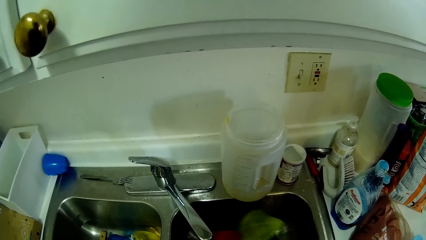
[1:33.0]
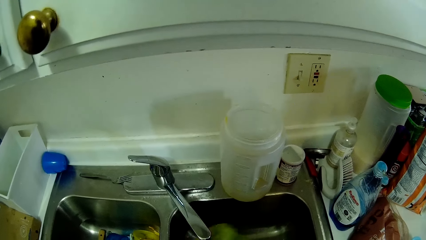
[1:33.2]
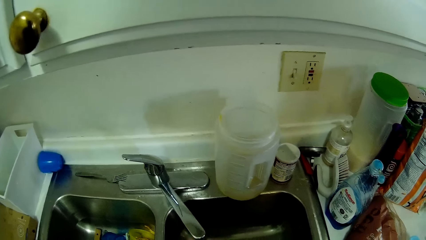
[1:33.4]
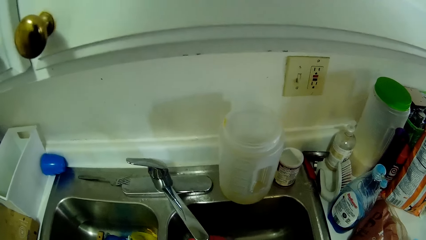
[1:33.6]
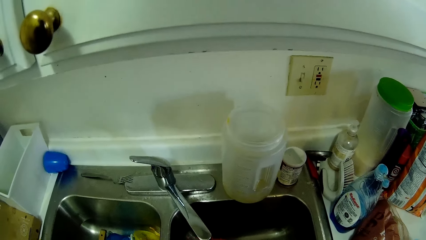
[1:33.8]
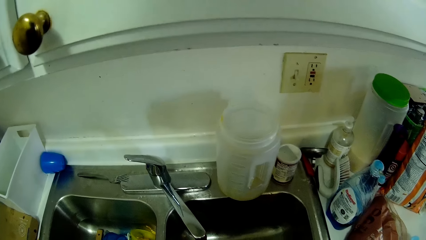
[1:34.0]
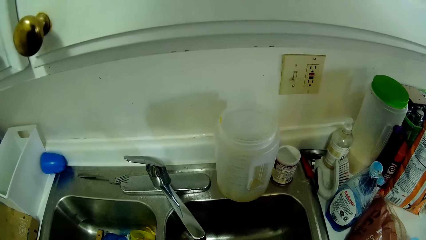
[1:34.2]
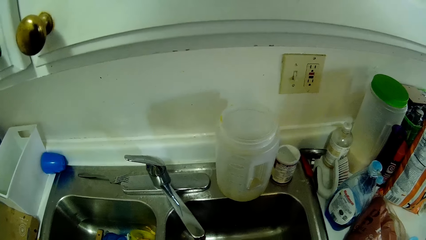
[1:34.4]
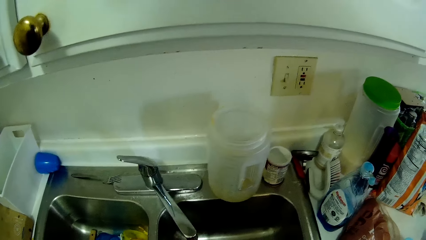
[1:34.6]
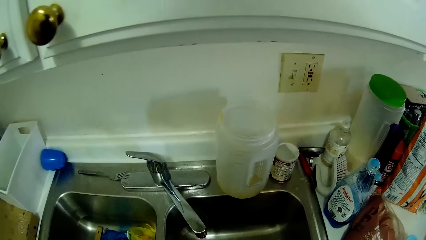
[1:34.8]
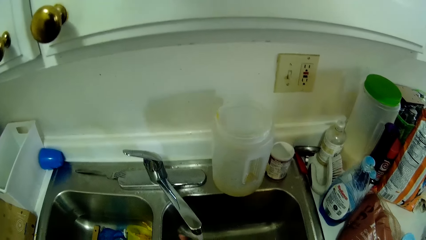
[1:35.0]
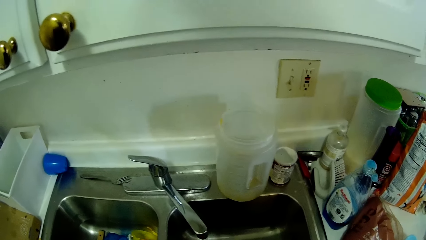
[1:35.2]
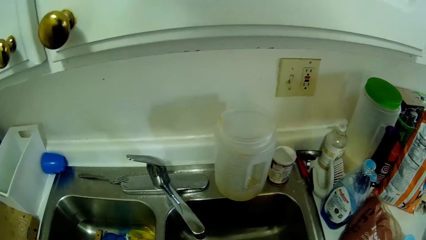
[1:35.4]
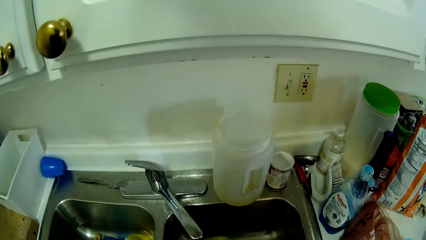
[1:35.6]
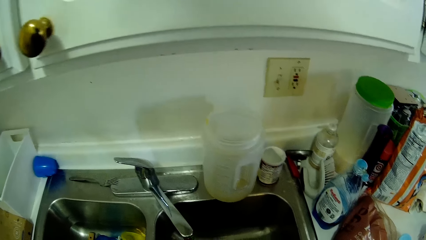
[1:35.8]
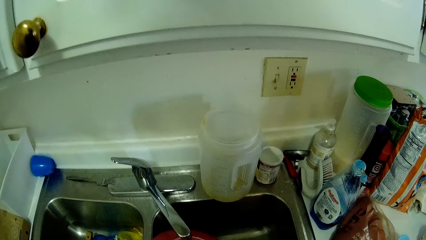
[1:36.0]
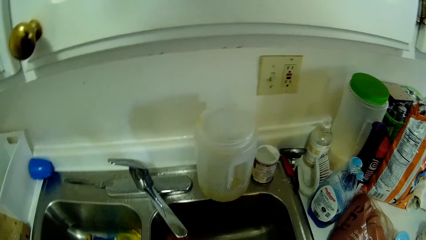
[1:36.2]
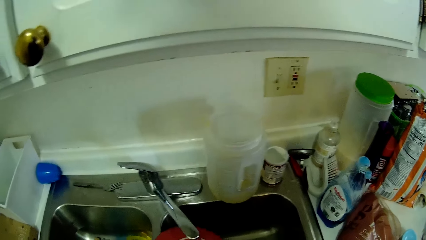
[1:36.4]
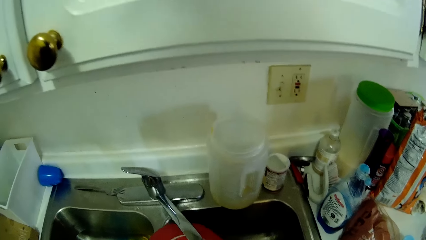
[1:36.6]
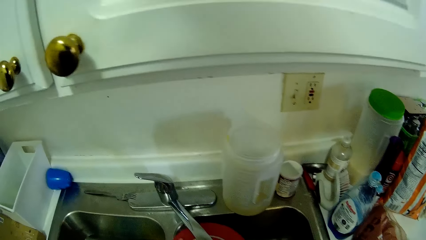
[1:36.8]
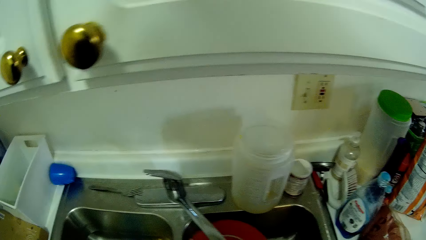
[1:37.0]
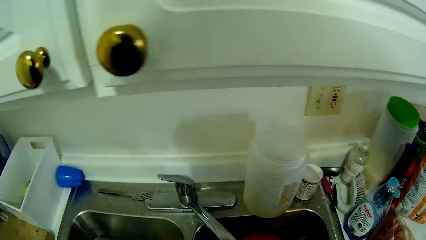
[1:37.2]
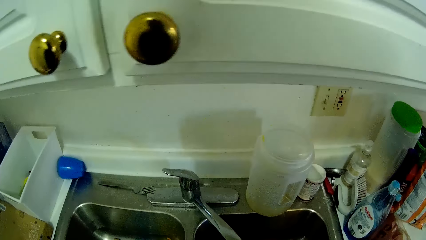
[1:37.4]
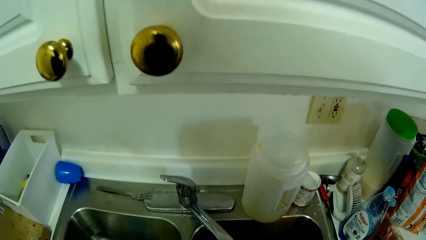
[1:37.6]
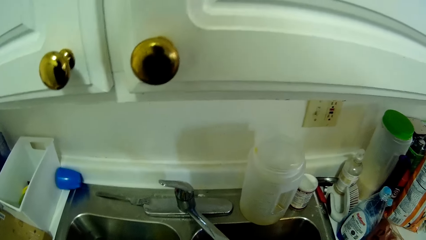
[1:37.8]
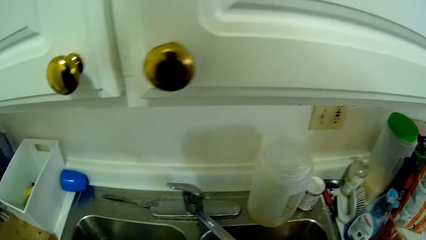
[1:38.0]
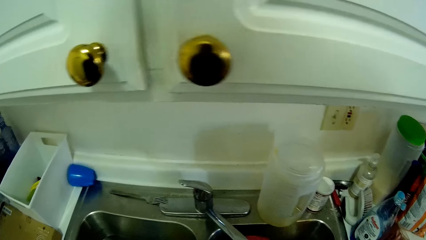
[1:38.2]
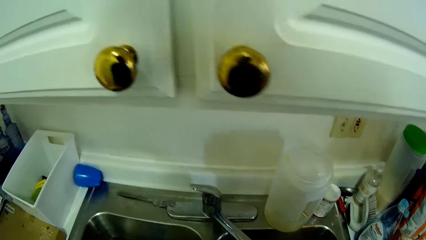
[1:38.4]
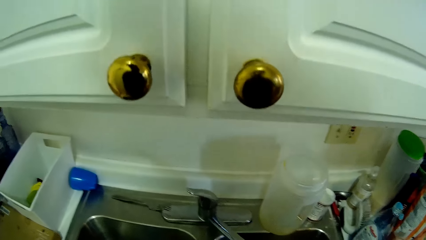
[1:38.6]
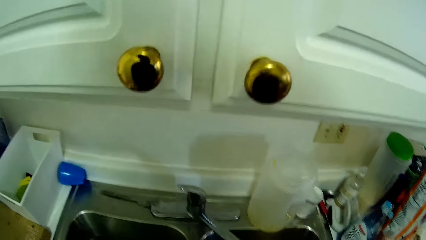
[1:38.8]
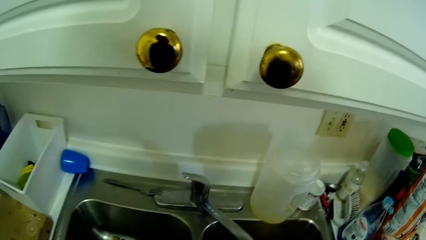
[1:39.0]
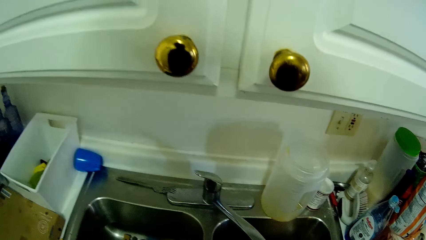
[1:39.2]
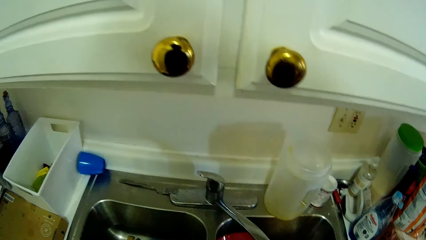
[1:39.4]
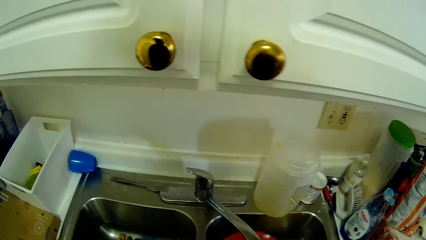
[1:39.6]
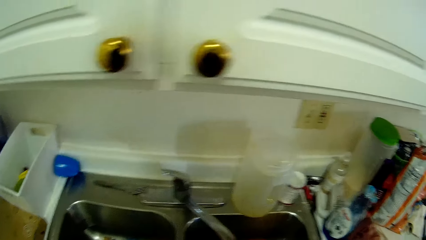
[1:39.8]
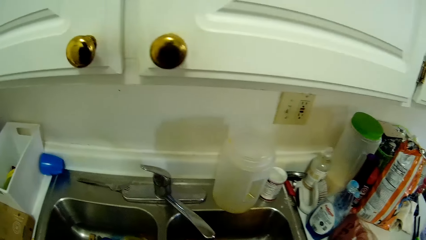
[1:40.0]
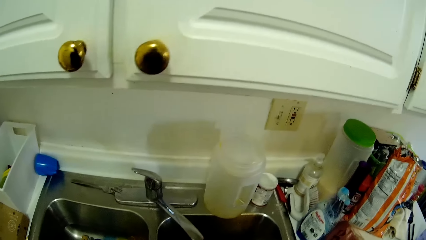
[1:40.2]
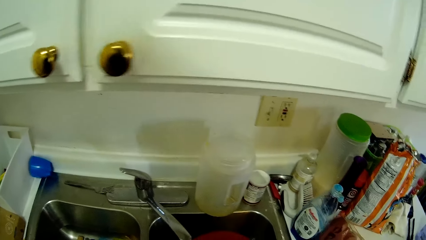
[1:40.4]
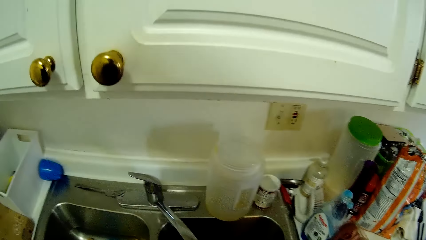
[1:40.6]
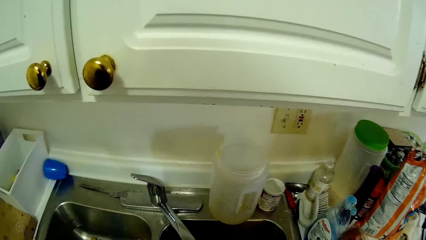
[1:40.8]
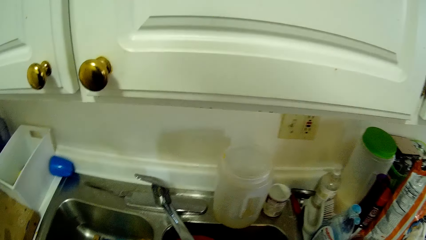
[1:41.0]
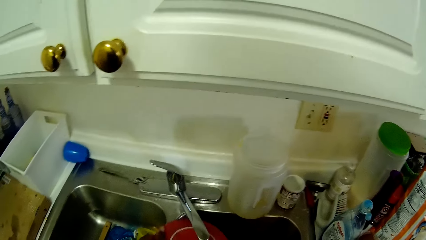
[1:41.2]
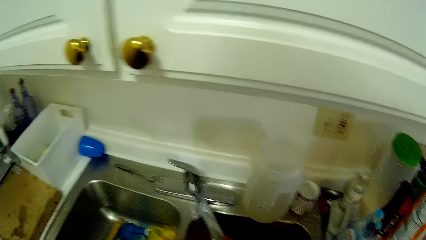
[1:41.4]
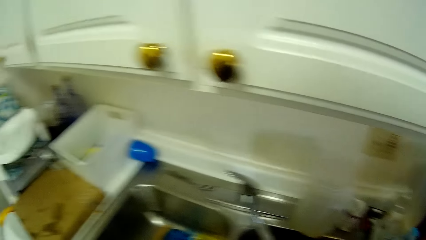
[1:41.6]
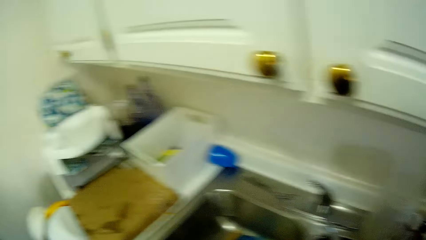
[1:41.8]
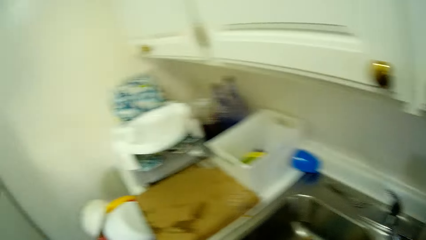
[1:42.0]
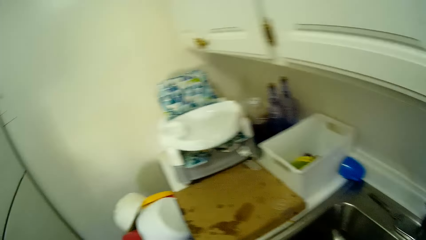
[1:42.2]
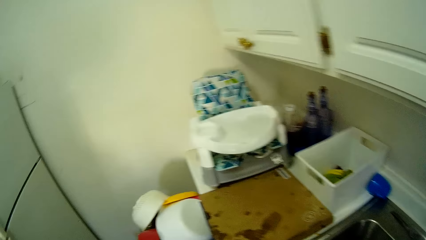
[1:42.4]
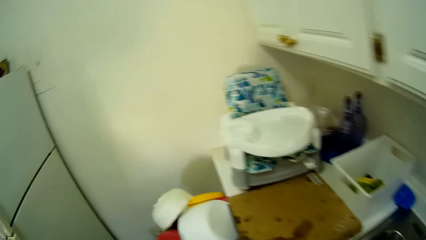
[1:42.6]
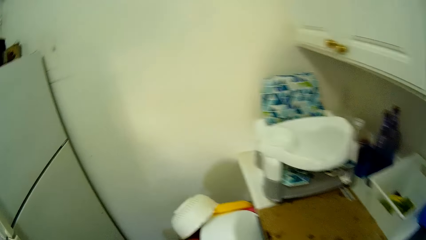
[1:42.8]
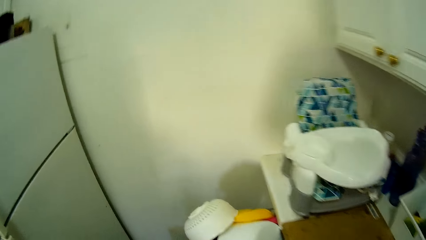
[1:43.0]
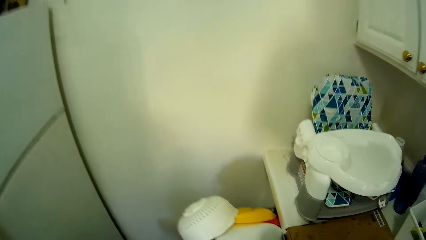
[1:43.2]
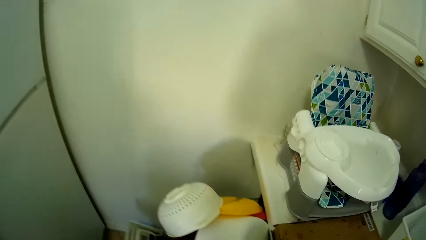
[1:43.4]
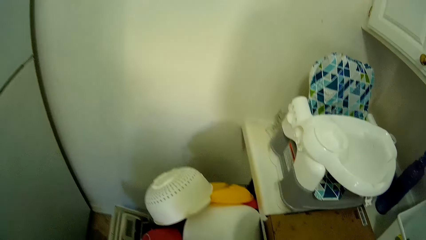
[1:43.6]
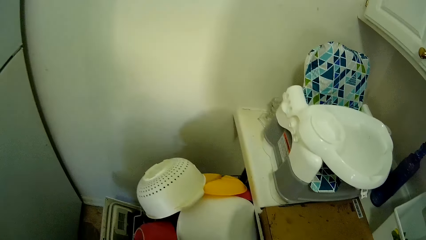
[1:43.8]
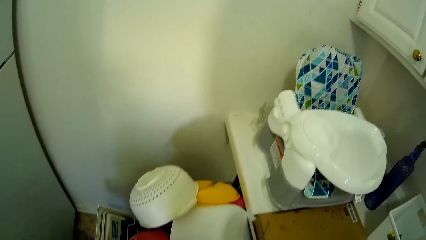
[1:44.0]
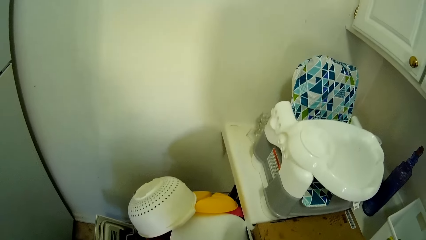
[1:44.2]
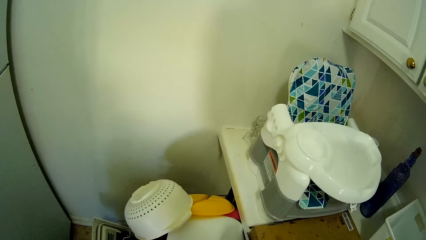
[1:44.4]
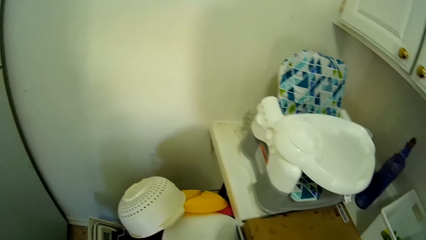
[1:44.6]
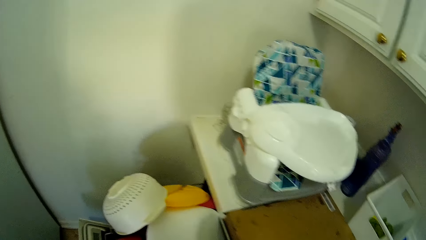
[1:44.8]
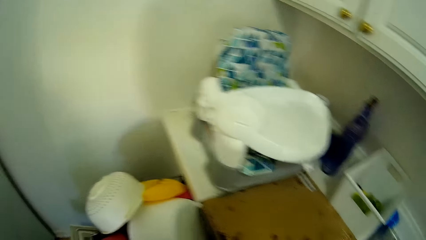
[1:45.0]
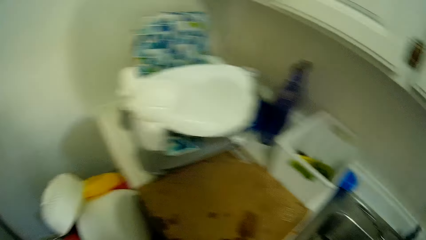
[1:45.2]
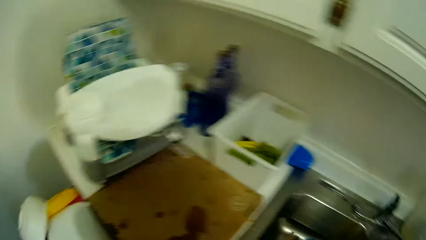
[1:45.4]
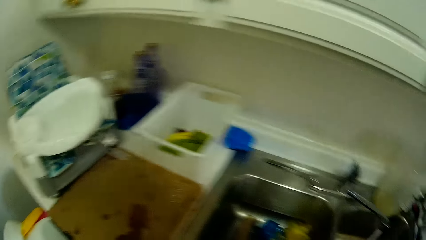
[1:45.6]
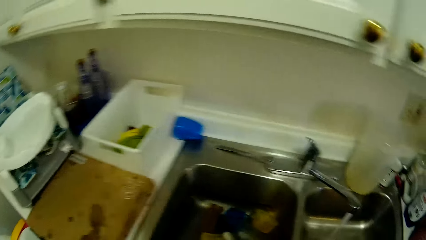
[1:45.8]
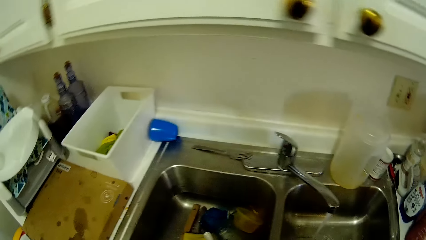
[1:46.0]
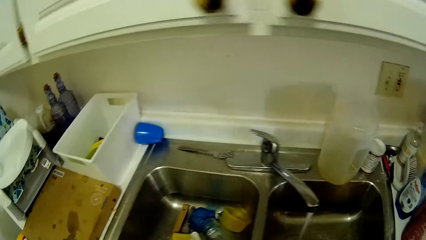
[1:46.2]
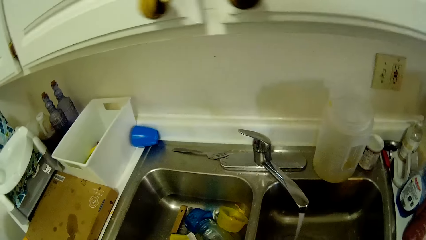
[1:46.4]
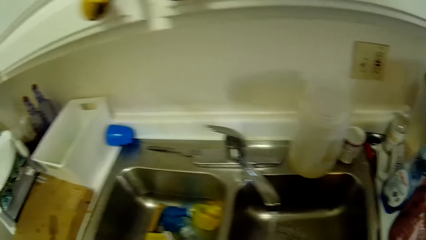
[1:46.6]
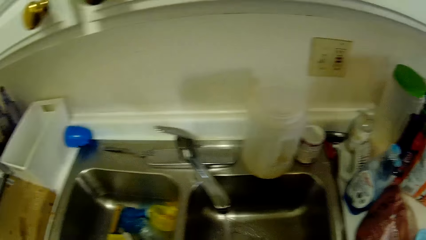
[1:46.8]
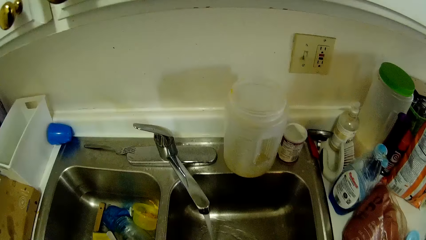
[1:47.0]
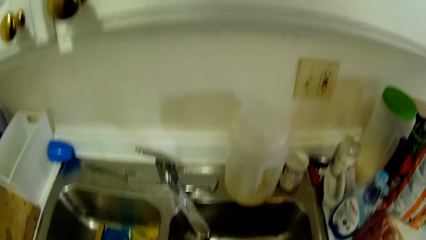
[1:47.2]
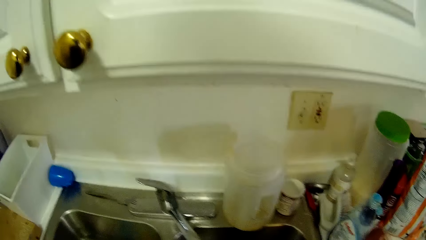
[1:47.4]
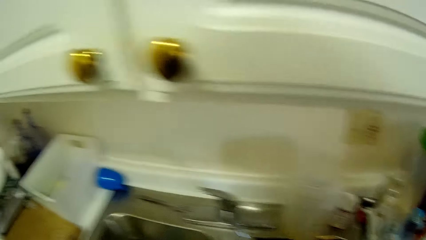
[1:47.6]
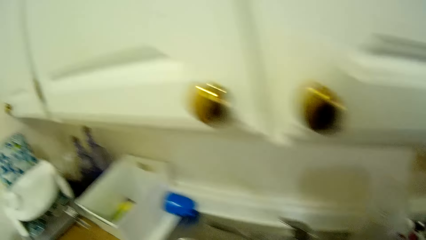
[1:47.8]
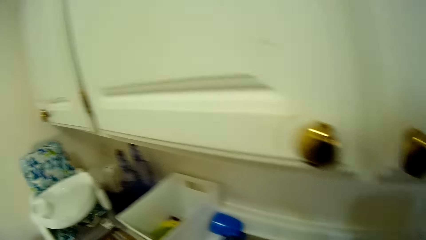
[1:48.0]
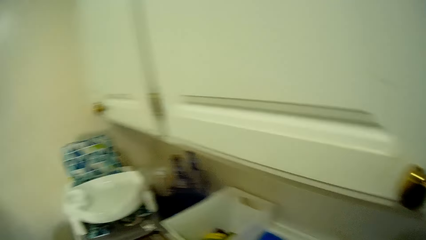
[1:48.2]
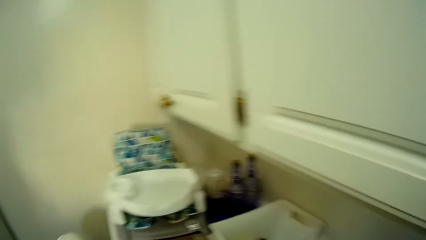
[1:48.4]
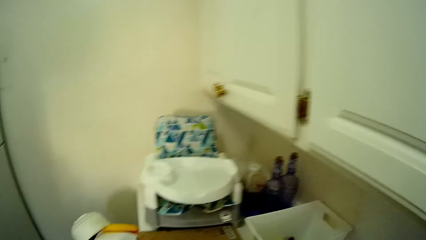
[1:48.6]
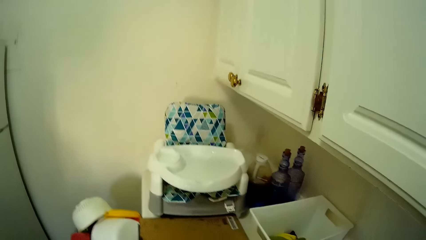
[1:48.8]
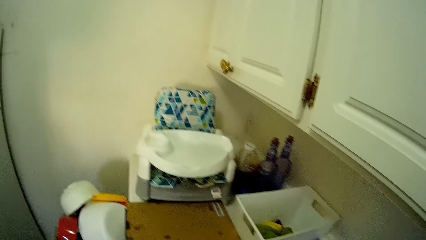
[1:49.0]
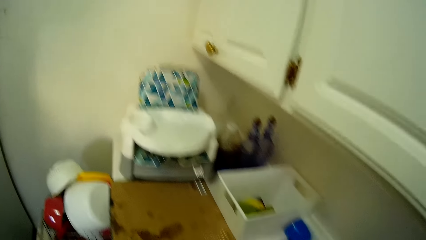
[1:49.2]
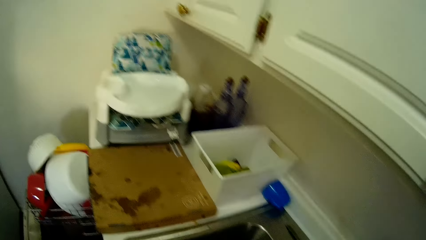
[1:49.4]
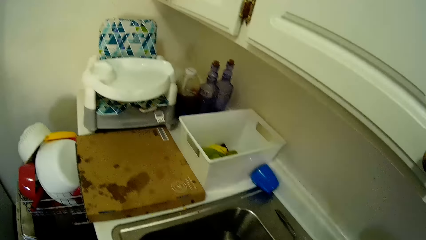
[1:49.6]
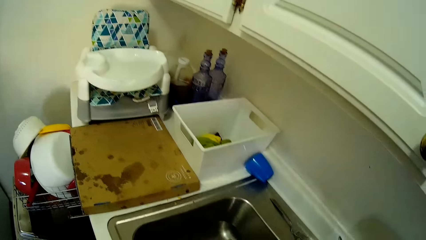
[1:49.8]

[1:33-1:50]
The camera wearer drops the red dish on the dish rack.
